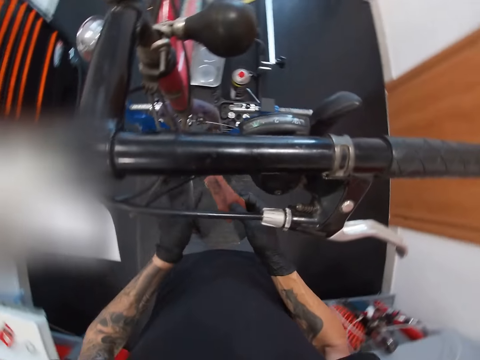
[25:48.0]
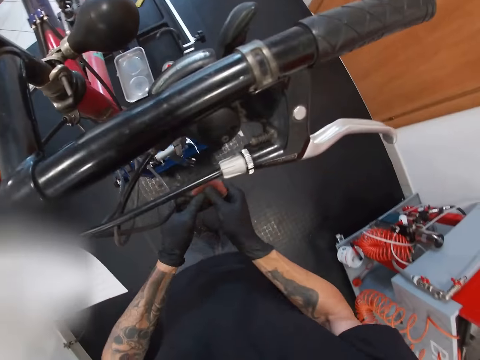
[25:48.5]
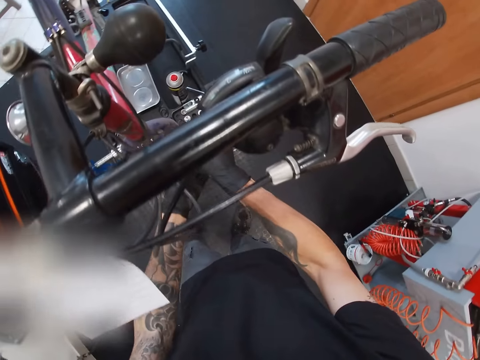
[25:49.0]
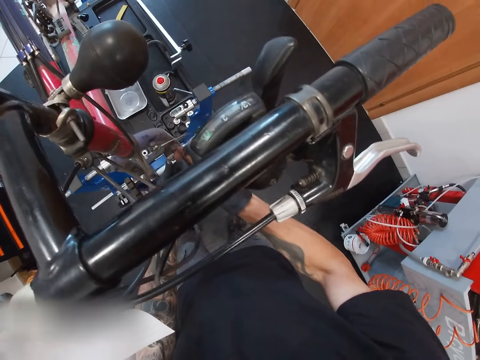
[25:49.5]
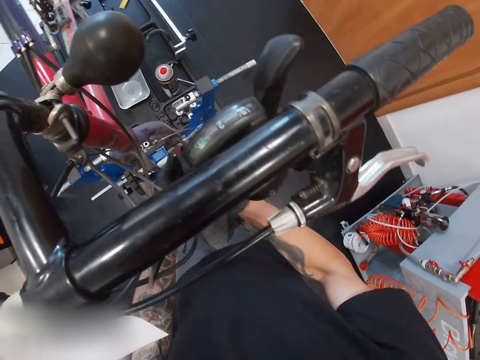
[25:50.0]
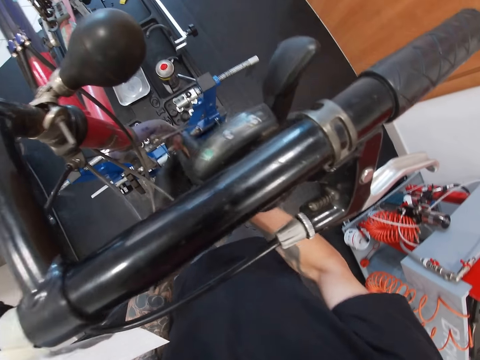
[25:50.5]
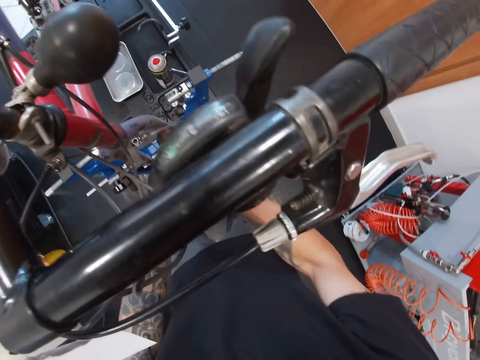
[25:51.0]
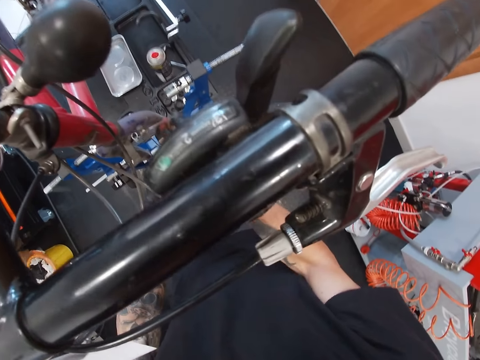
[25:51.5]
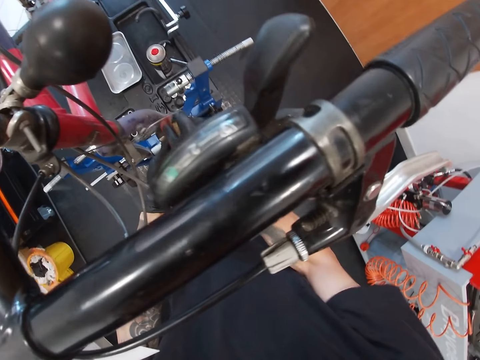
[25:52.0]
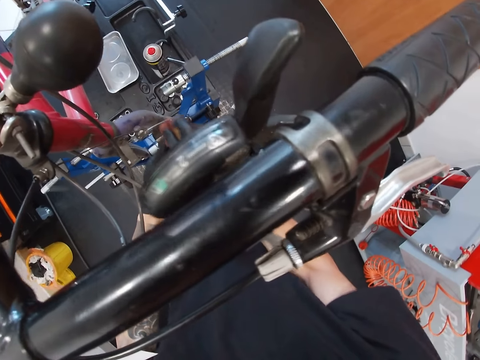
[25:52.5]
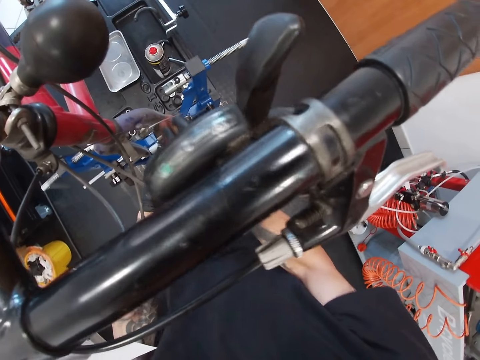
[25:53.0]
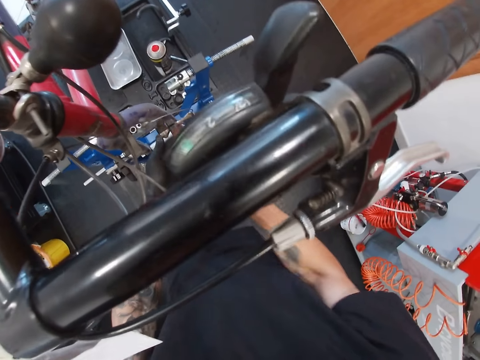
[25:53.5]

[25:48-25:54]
The camera wearer folds the sandpaper with both gloved hands. He files the front brake with the sandpaper with both gloved hands.

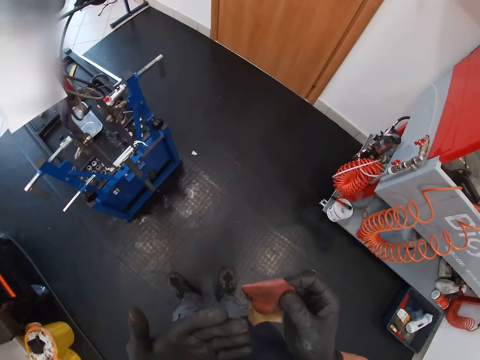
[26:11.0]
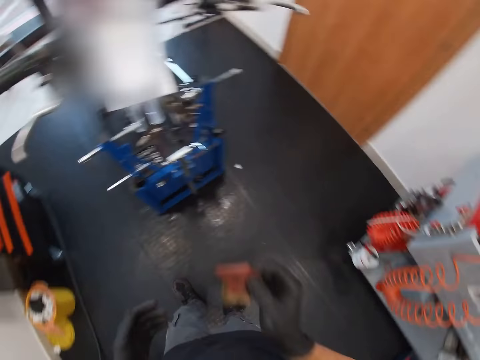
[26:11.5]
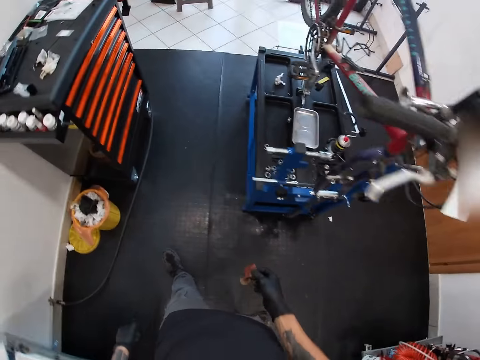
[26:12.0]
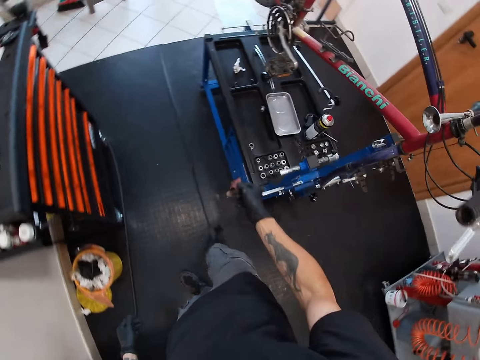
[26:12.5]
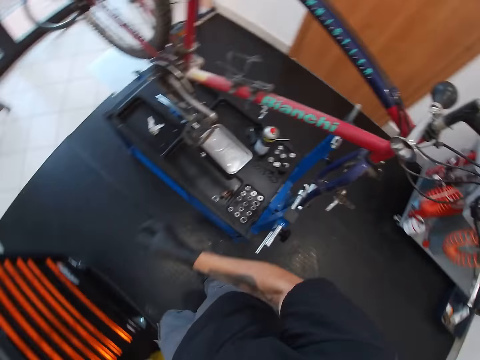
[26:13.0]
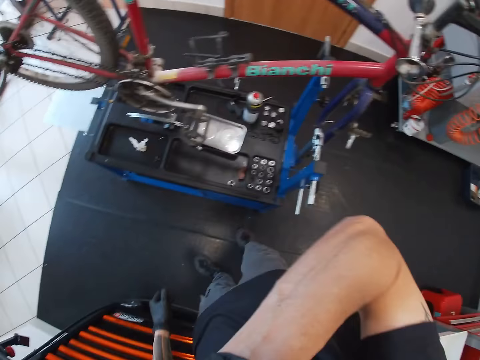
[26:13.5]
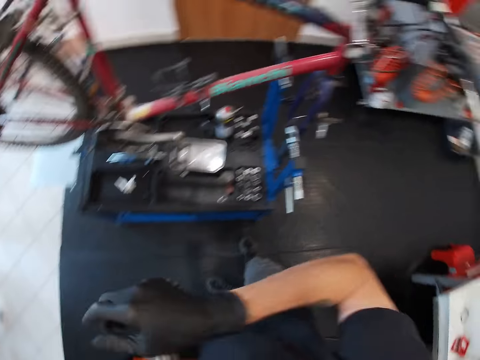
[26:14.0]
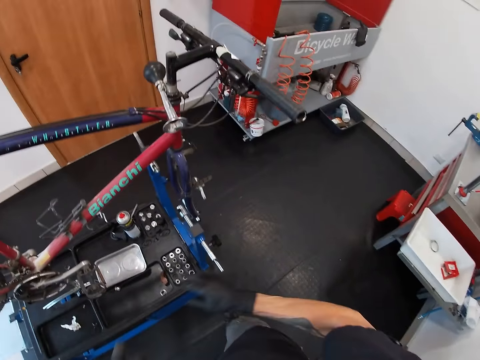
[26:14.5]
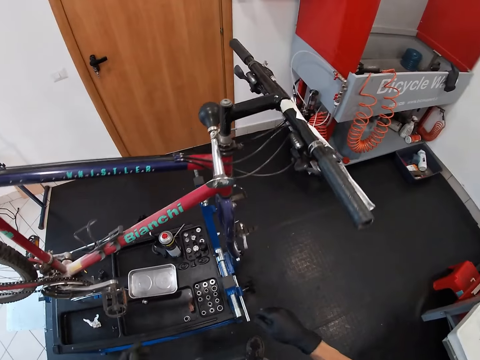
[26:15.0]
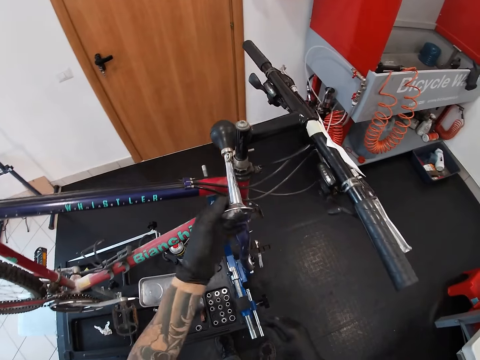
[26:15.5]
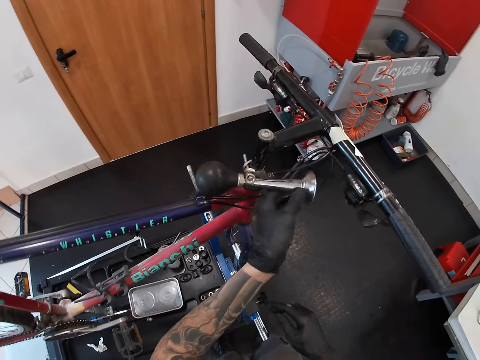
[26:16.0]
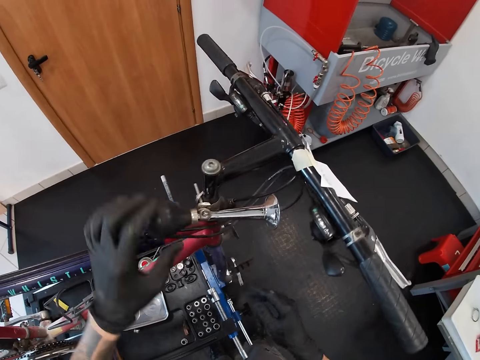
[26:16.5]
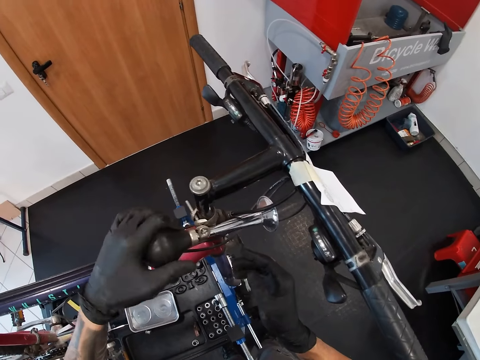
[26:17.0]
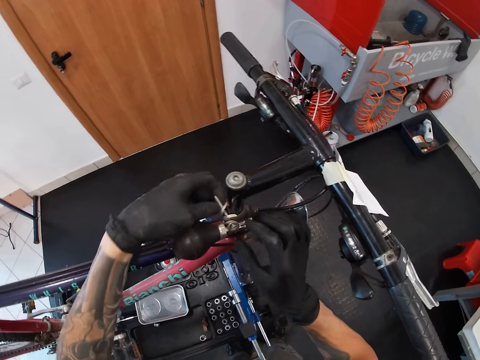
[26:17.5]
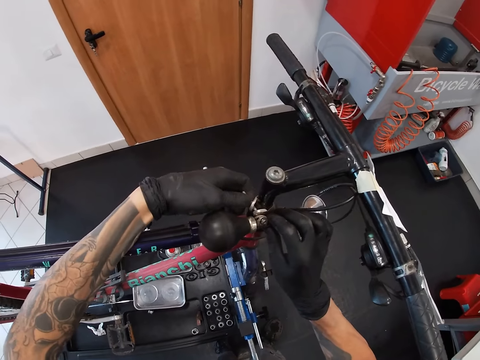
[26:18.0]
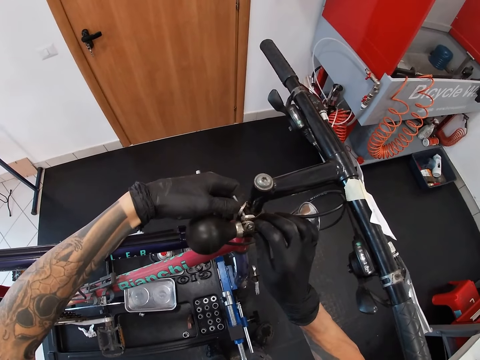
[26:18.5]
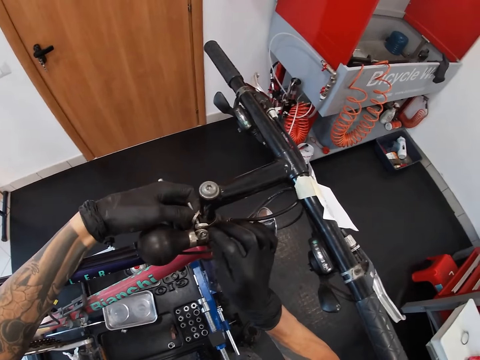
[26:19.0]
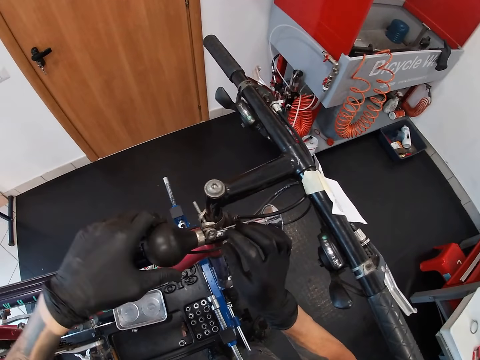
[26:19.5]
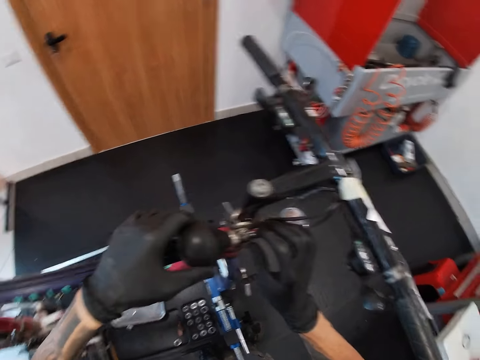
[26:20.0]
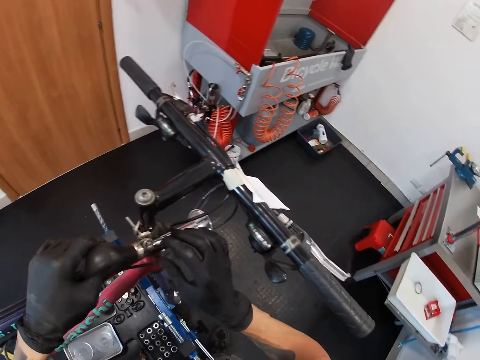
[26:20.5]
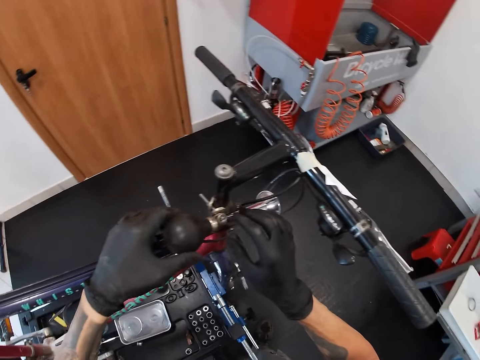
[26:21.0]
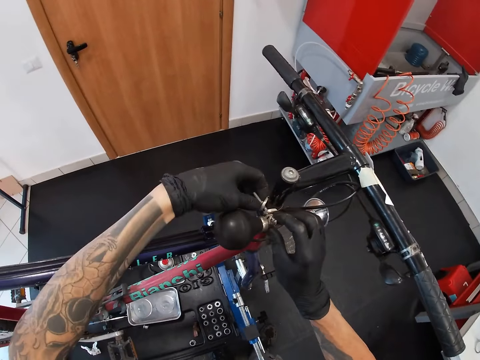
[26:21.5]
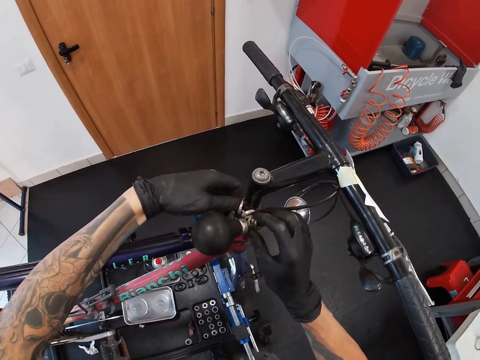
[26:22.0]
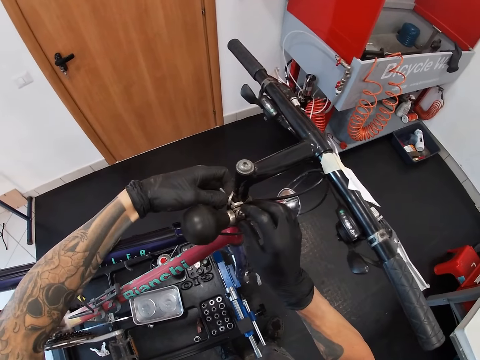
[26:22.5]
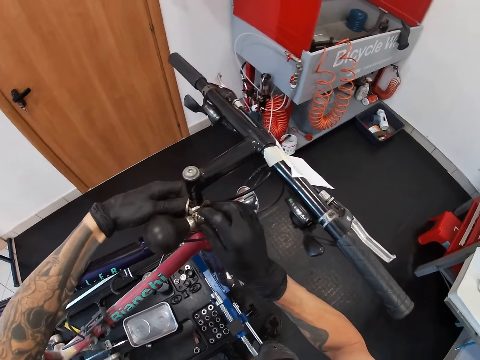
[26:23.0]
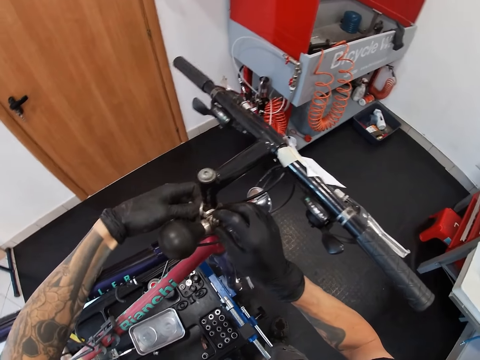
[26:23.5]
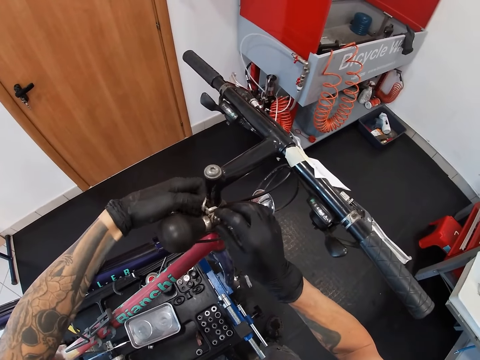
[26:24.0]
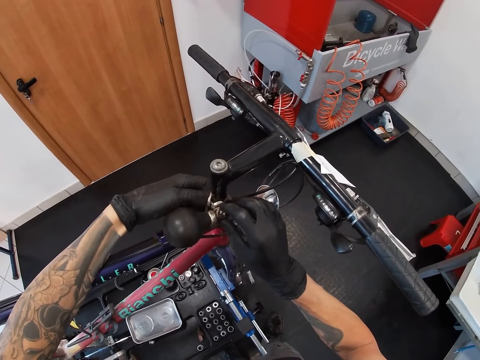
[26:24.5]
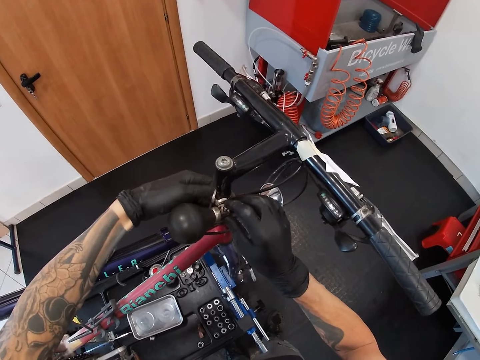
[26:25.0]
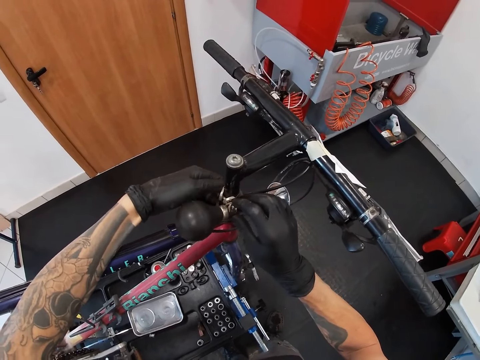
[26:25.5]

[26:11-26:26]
The camera wearer drops the sandpaper on a tool tray with his right gloved hand. He adjusts a bulb horn on the bicycle with his left gloved hand. He adjusts the bulb horn on the bicycle with both gloved hands. He presses the bulb horn with his left gloved hand. He adjusts the bulb horn on the bicycle with both gloved hands. He removes a nut.

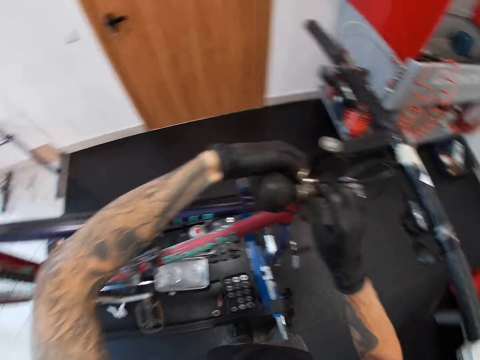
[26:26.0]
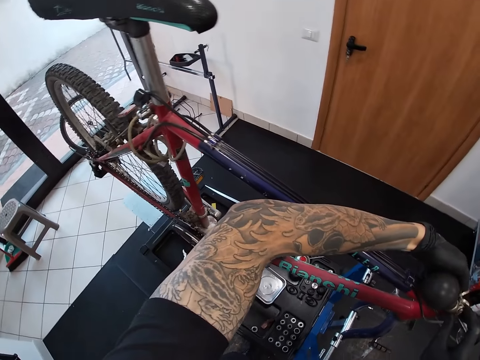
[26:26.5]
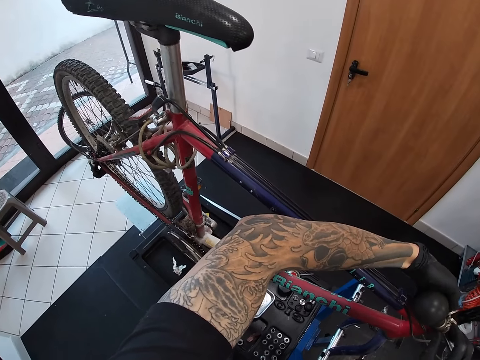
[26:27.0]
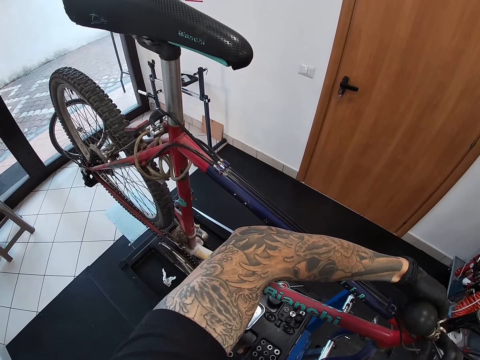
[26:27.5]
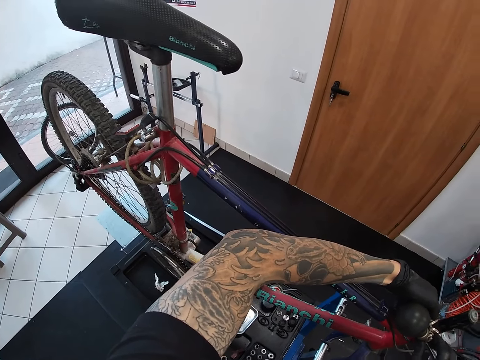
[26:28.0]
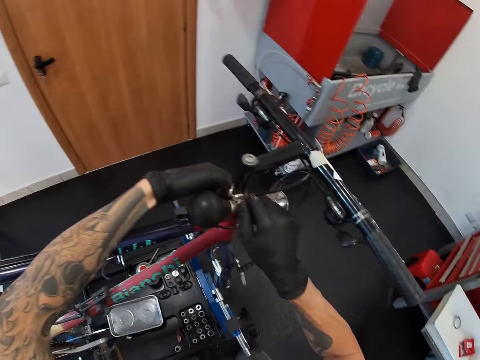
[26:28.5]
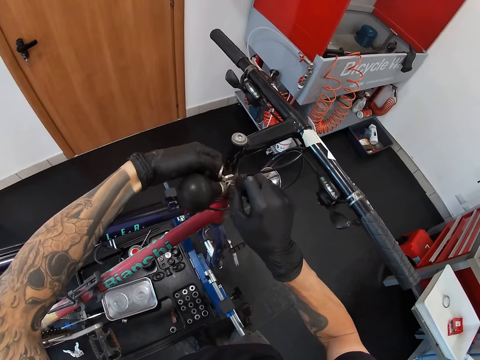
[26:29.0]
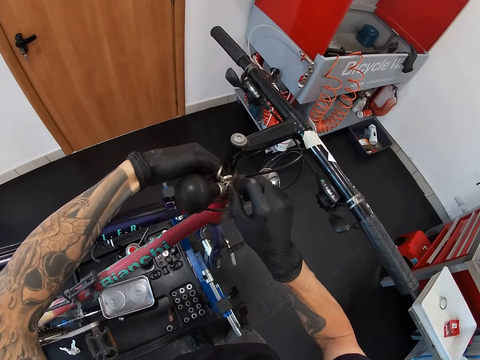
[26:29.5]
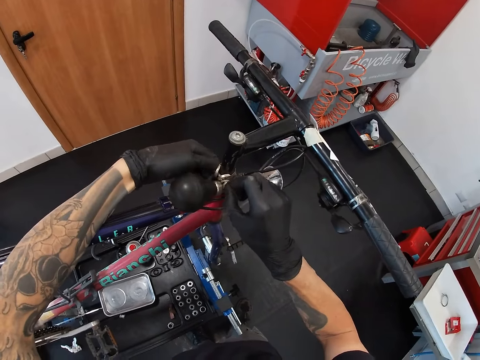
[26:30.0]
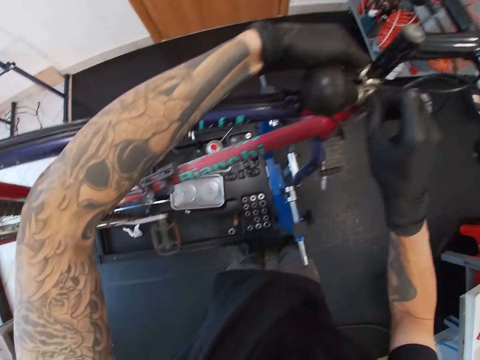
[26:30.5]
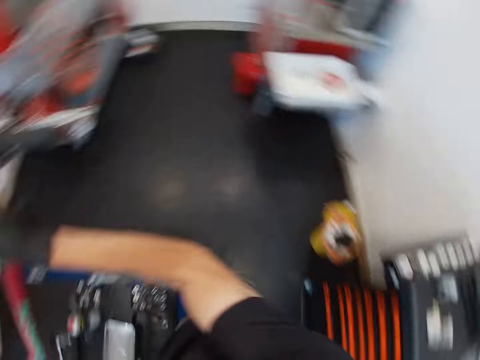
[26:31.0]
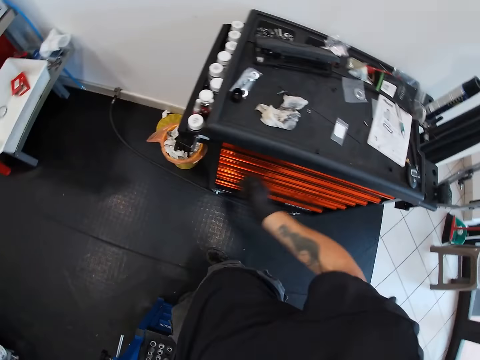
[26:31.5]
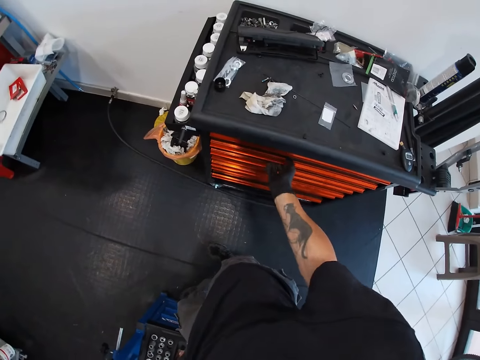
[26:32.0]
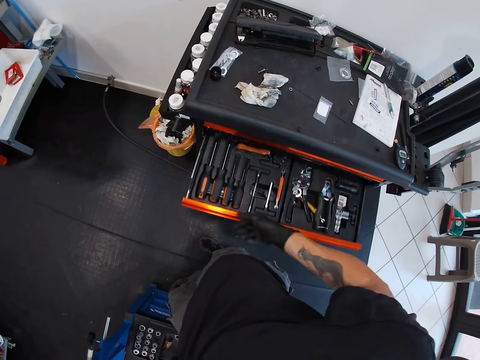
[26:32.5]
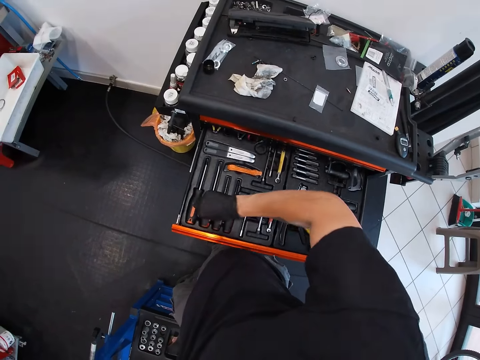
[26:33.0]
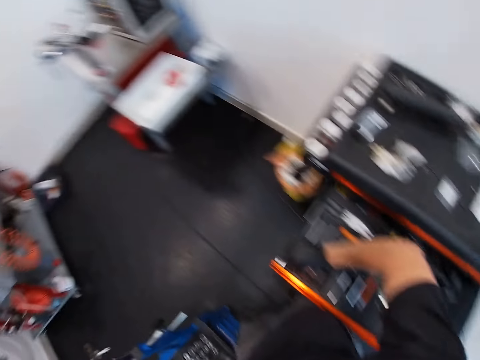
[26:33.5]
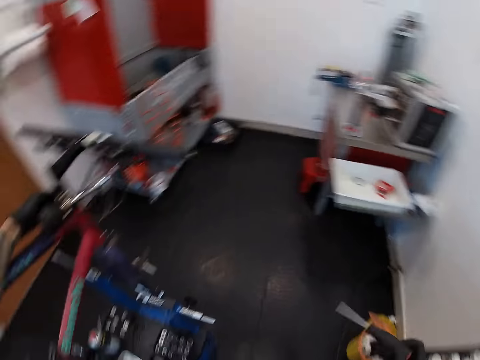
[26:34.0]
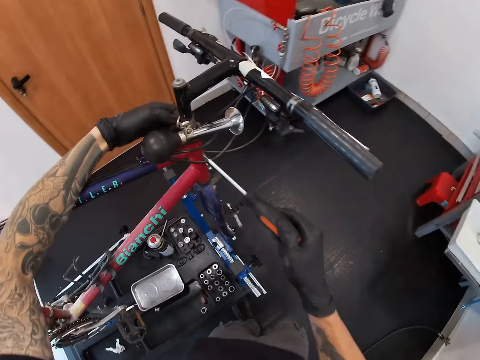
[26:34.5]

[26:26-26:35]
The camera wearer opens the drawer with his right gloved hand. He picks up a screwdriver from the drawer with his right gloved hand.
